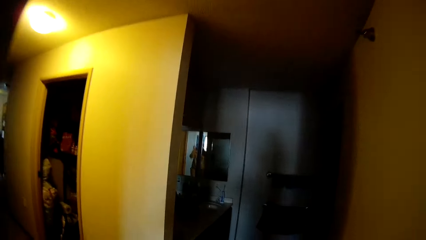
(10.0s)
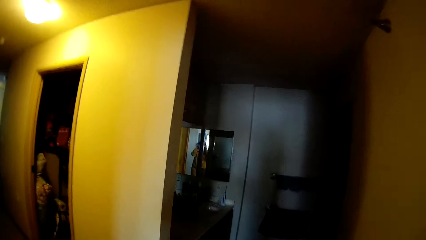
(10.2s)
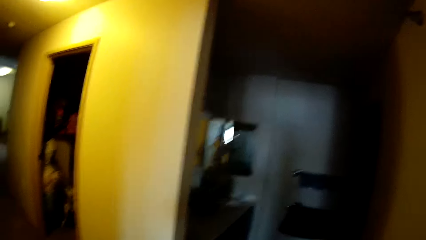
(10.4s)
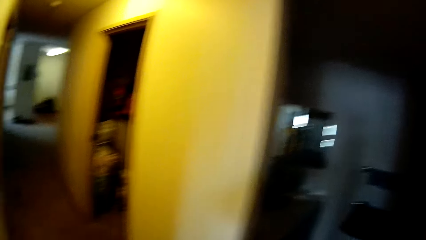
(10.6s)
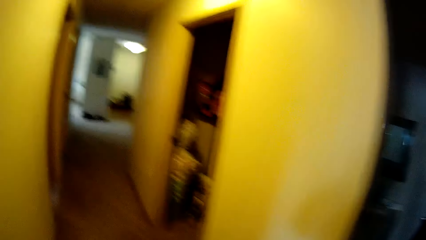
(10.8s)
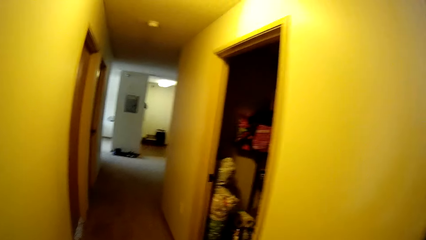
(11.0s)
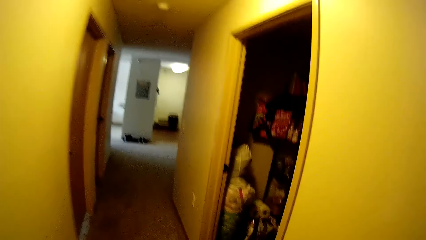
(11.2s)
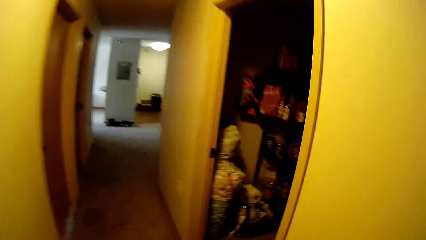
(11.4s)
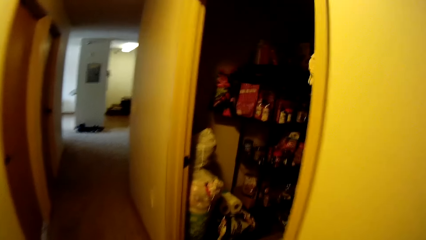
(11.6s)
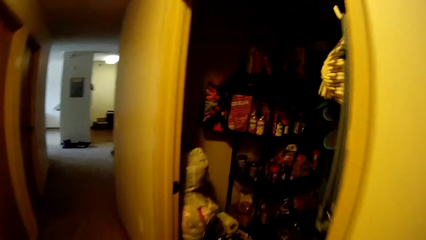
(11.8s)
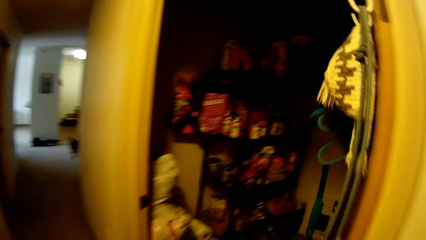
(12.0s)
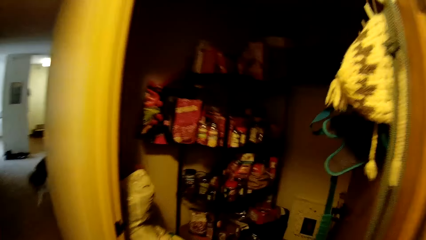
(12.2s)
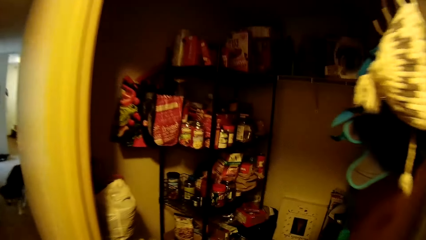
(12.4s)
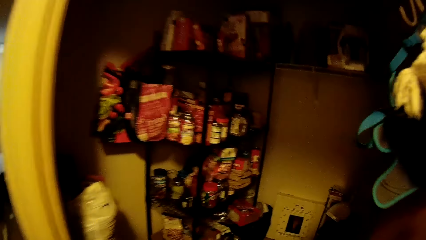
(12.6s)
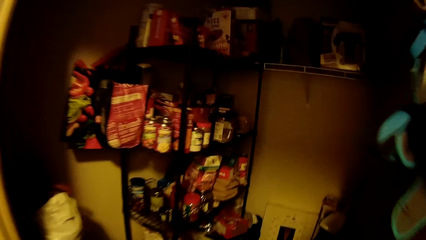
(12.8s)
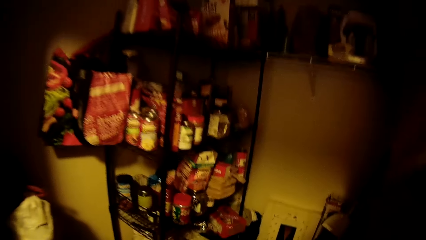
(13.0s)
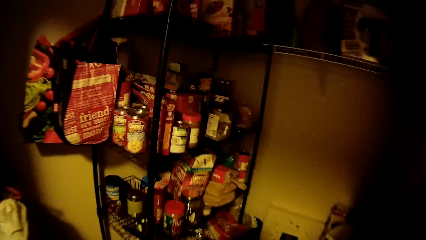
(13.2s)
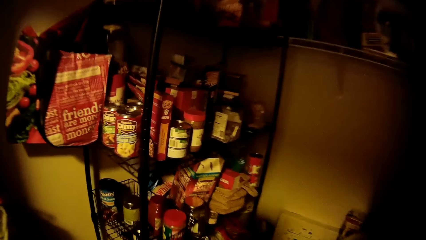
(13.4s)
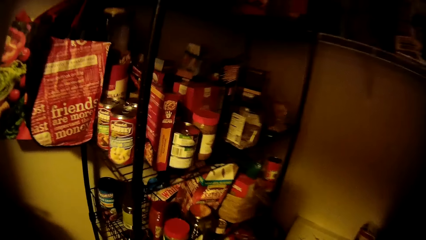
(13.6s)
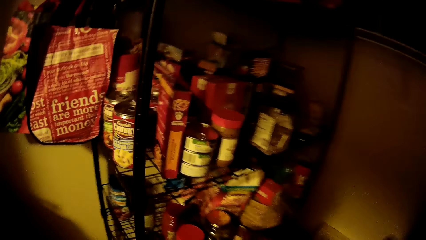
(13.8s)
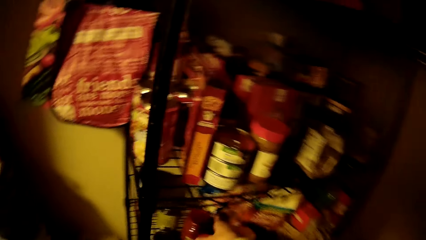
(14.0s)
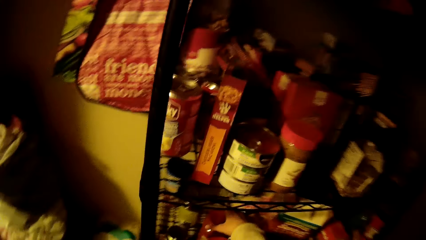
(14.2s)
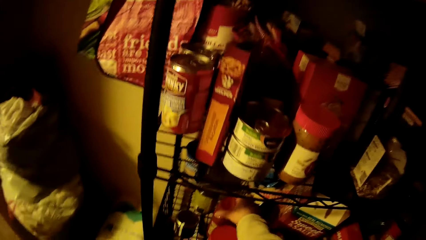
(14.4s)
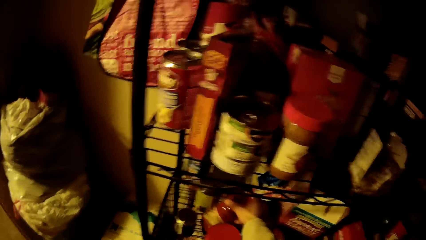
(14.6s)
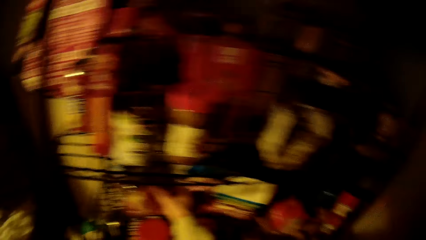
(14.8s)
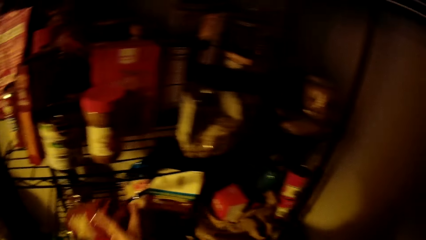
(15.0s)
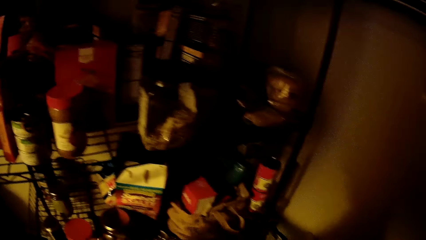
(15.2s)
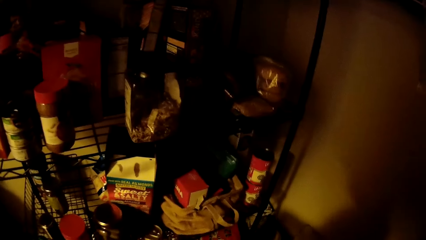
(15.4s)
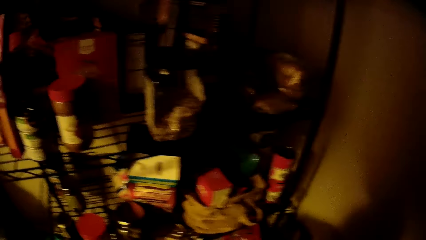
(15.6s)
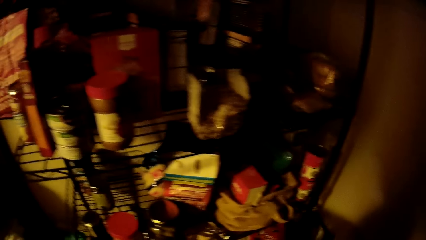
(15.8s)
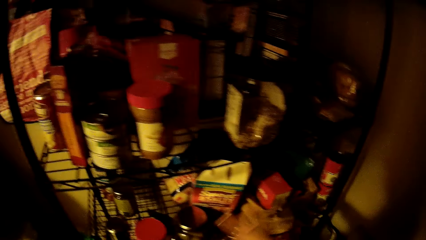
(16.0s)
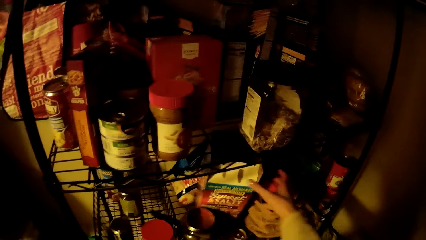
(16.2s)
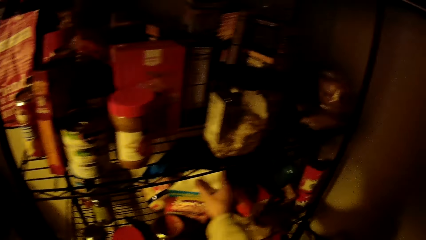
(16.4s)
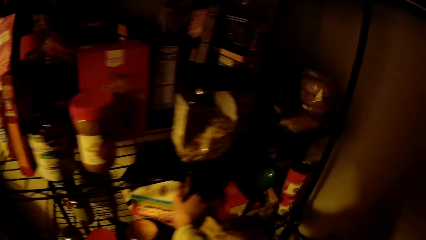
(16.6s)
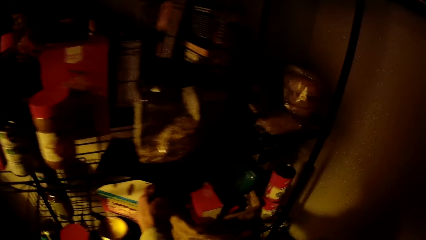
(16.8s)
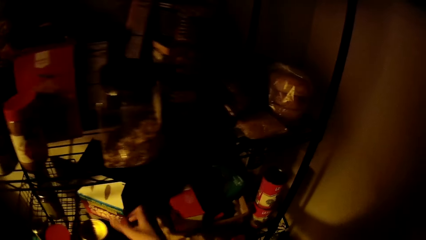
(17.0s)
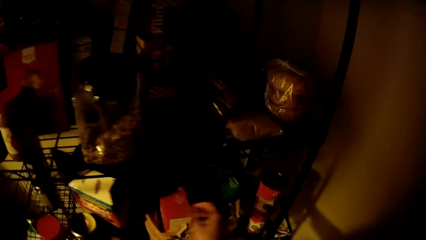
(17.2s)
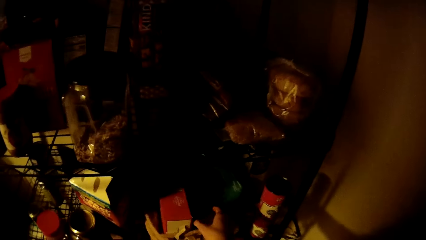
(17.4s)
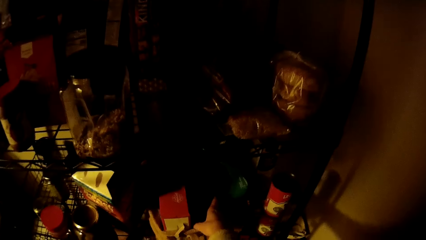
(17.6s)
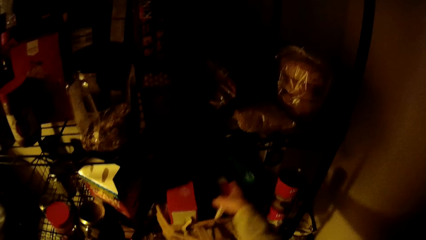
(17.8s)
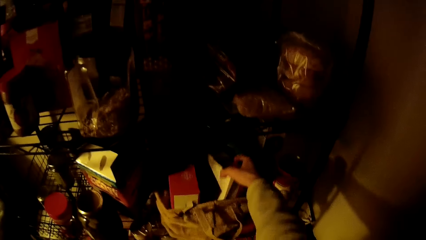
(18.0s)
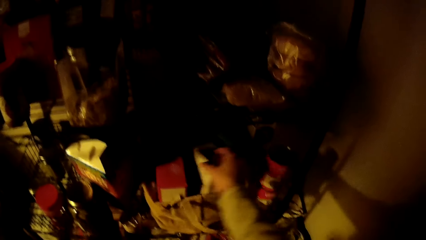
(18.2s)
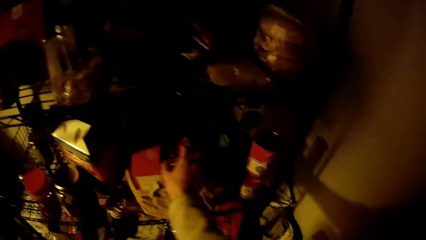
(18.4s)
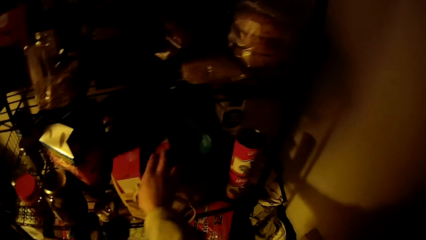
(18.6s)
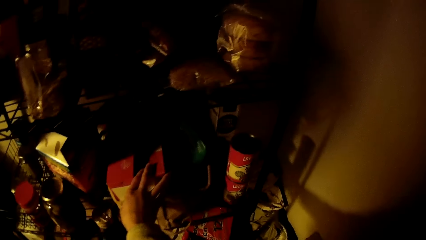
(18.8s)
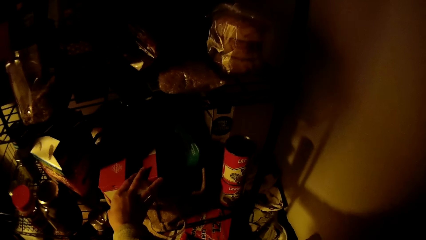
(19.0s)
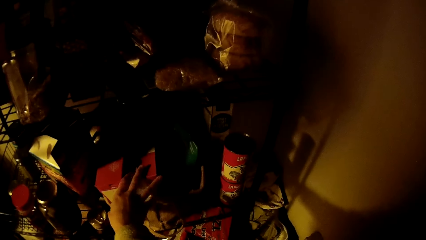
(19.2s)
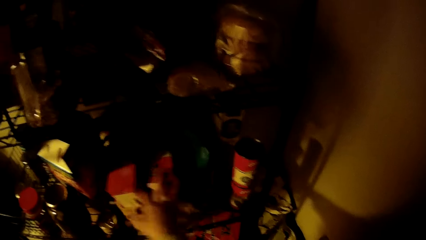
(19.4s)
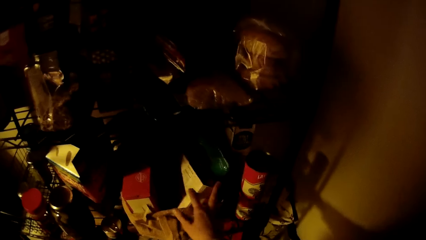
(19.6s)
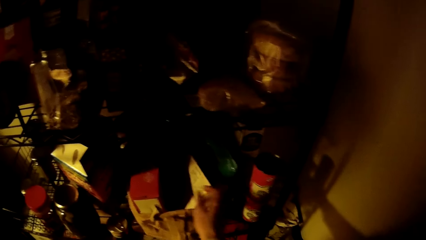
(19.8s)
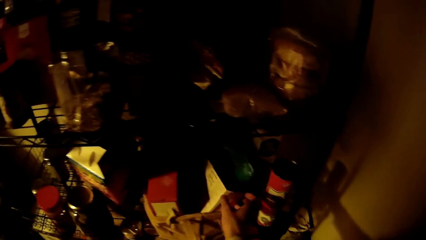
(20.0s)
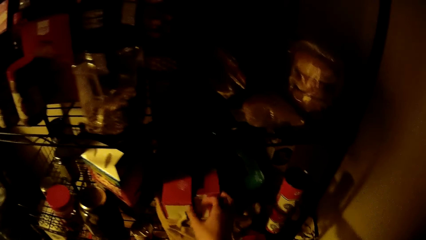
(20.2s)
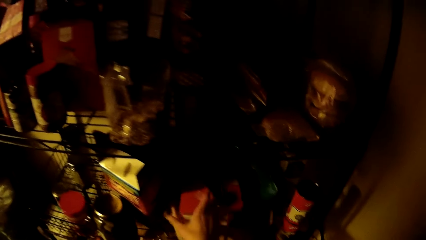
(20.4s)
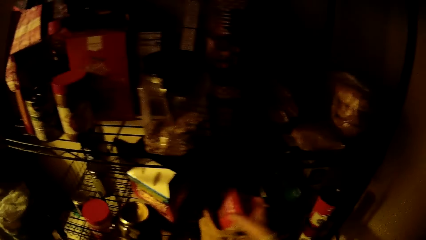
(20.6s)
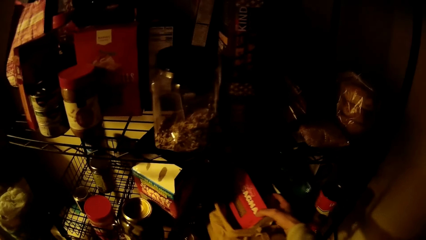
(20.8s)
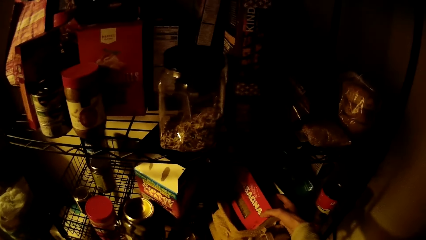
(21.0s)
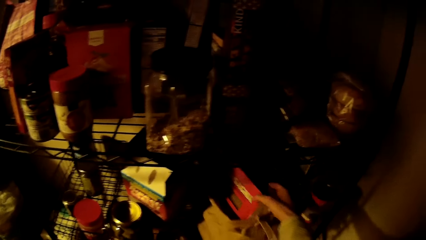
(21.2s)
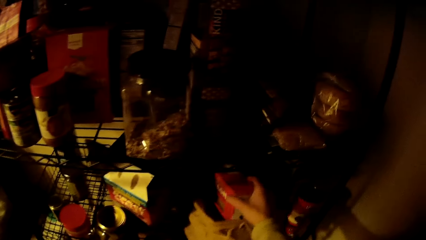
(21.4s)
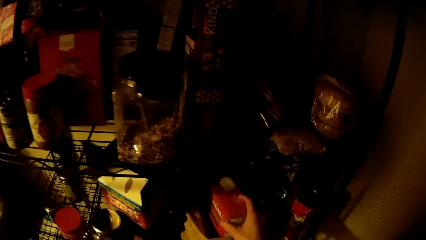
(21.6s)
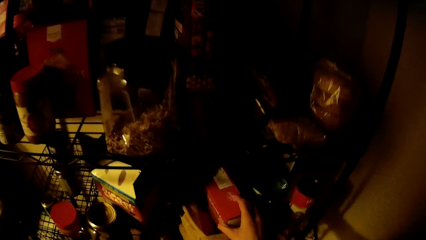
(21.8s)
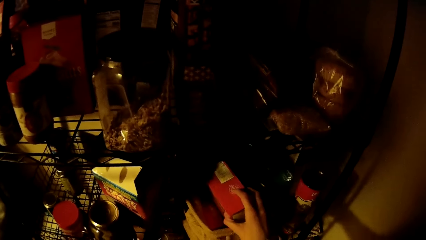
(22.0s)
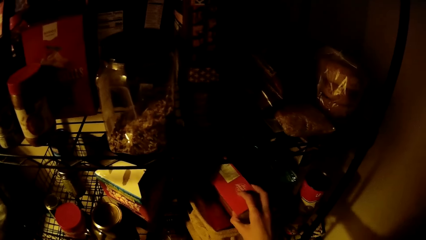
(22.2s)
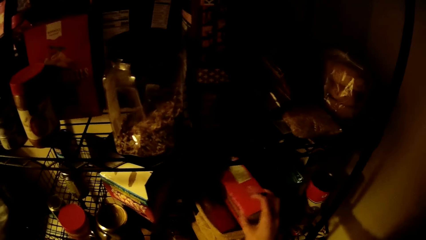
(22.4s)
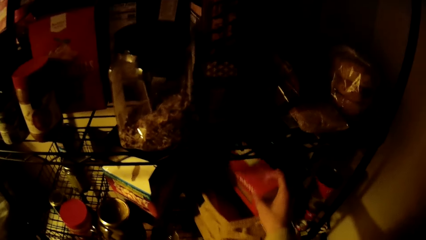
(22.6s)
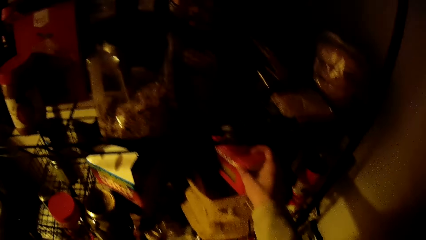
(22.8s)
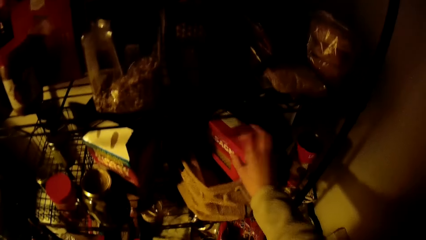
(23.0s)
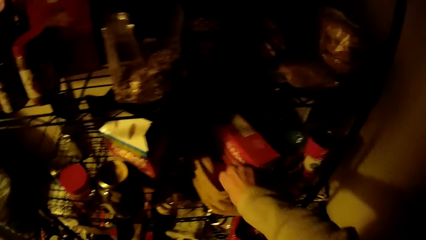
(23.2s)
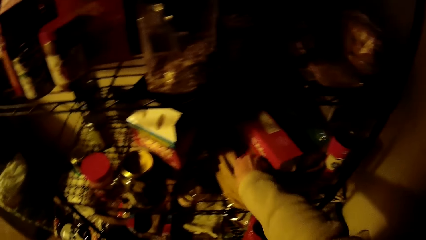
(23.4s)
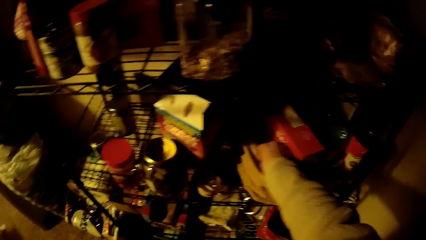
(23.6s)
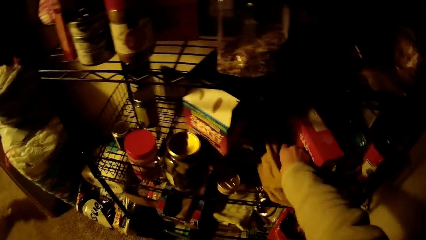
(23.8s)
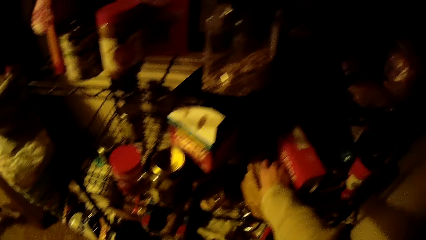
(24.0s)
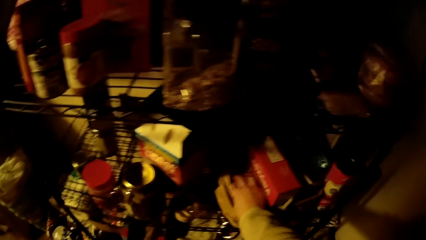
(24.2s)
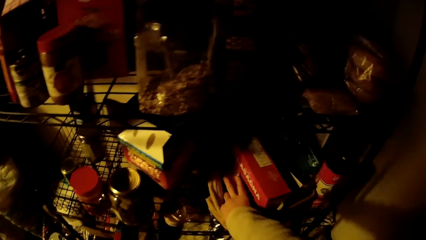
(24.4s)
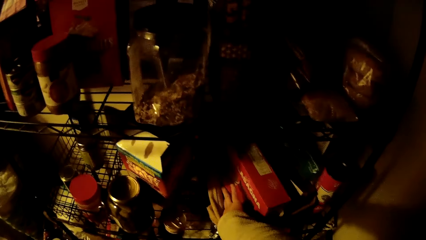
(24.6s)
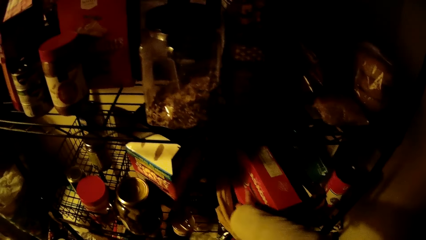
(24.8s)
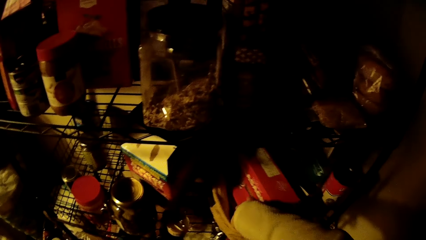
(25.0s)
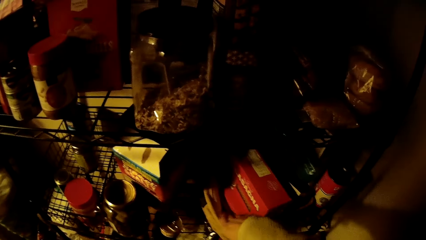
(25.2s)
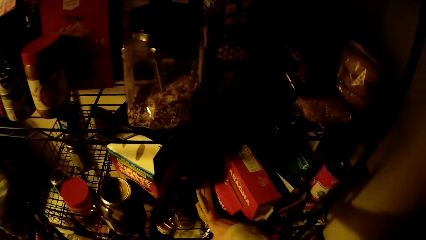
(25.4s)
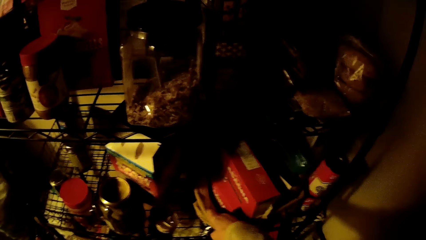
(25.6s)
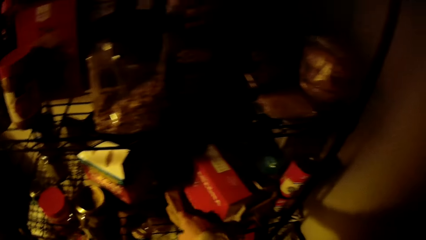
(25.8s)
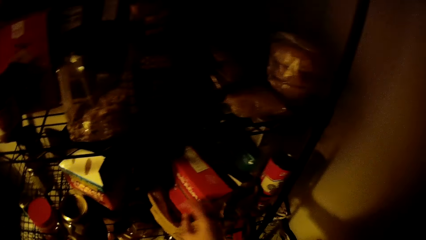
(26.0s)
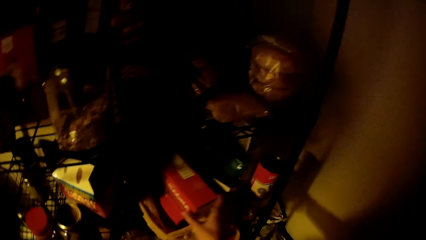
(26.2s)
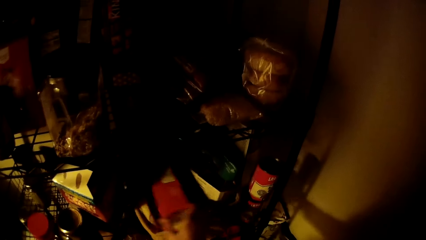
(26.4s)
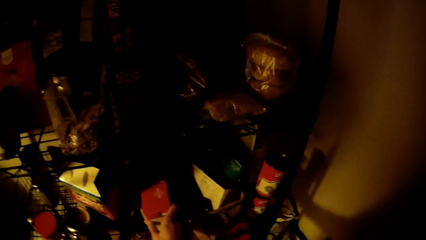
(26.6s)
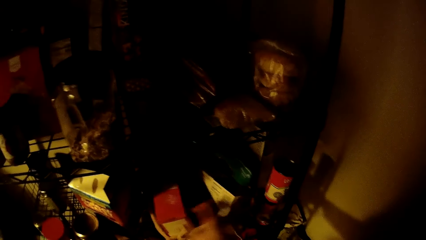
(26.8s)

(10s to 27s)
The camera wearer walks into a pantry through a door. She picks a jar of pepper from a shelf rack with her right hand. She touches a carton of salt in the shelf rack with her right hand. She moves cartons of manicotti in a bag in the shelf rack with her right hand. She touches a box. She touches the box again. She searches through the bag in the shelf rack with her right hand.
